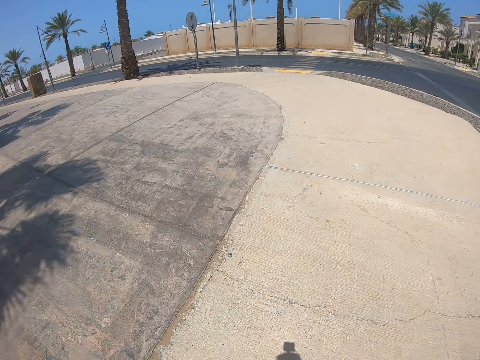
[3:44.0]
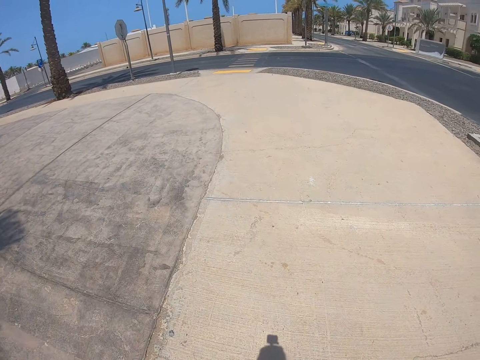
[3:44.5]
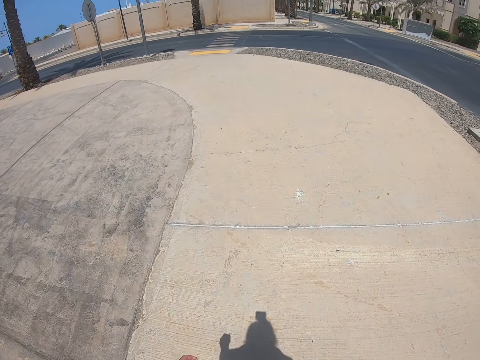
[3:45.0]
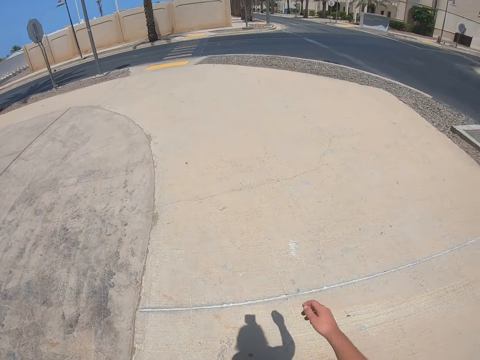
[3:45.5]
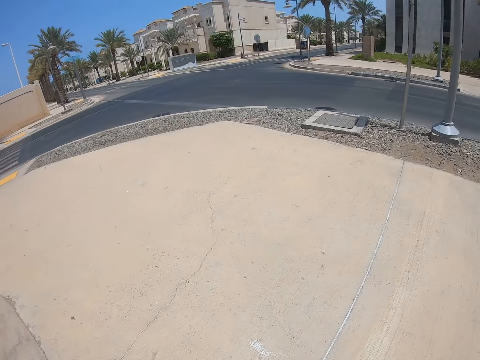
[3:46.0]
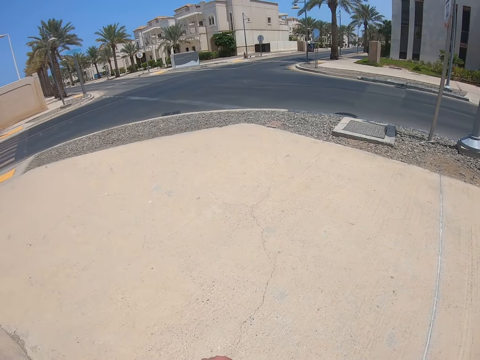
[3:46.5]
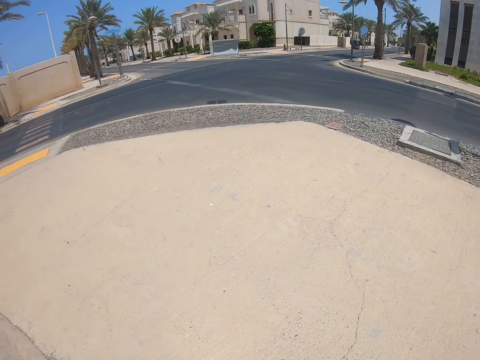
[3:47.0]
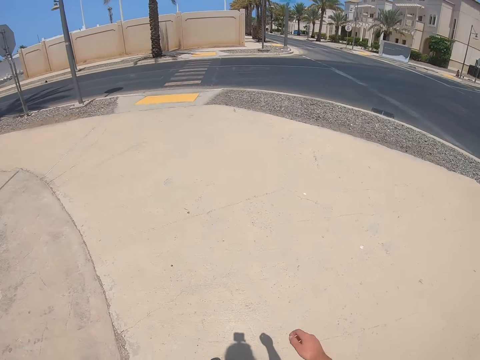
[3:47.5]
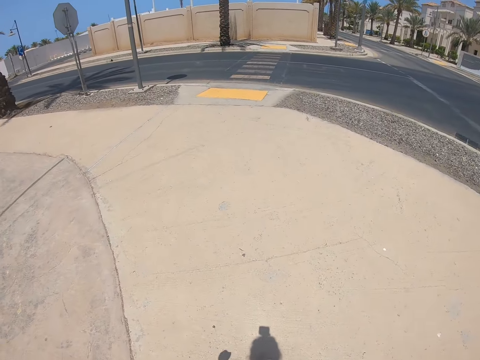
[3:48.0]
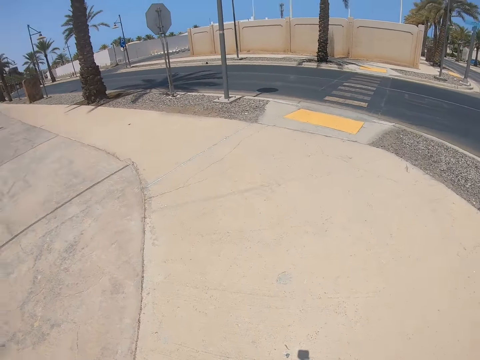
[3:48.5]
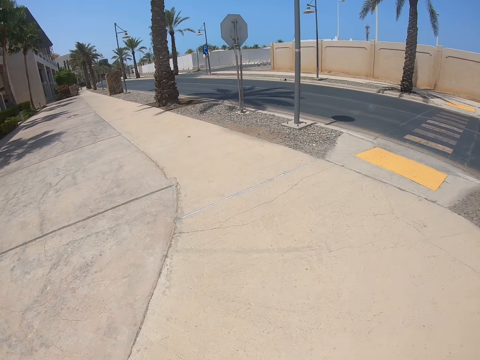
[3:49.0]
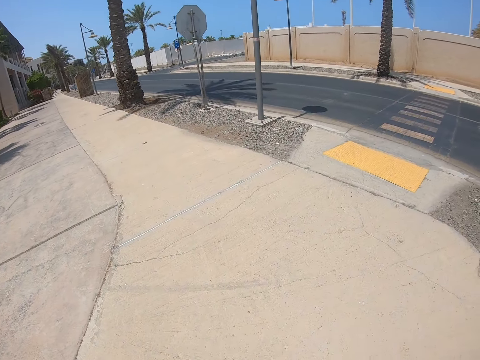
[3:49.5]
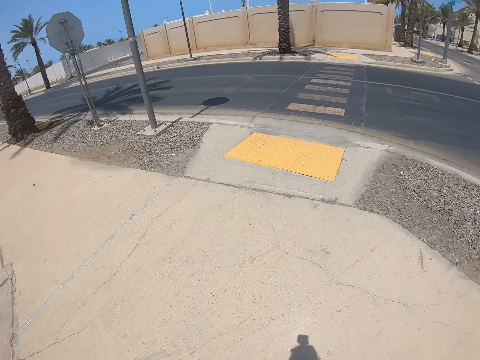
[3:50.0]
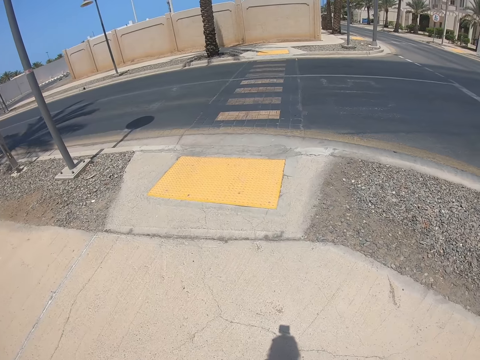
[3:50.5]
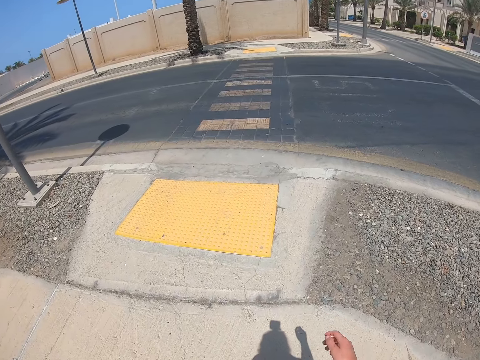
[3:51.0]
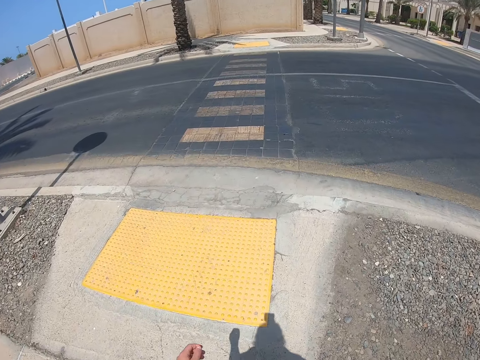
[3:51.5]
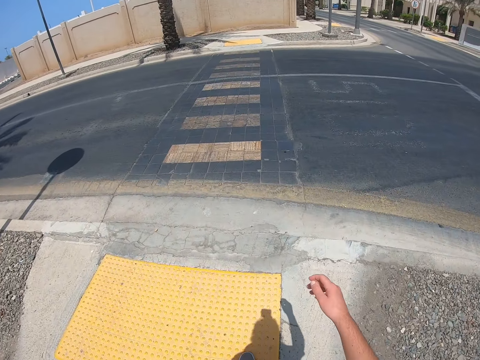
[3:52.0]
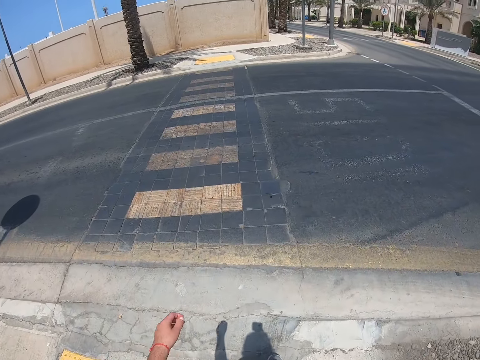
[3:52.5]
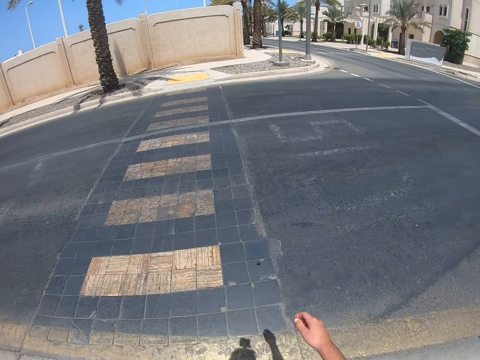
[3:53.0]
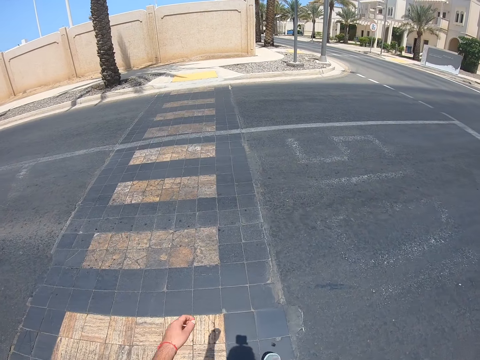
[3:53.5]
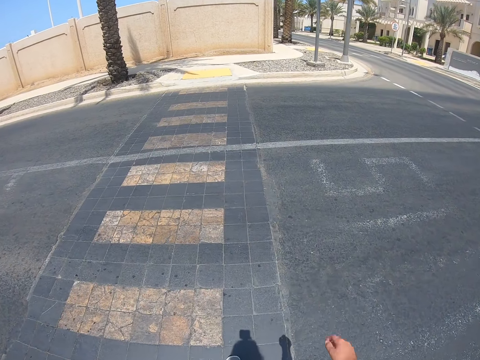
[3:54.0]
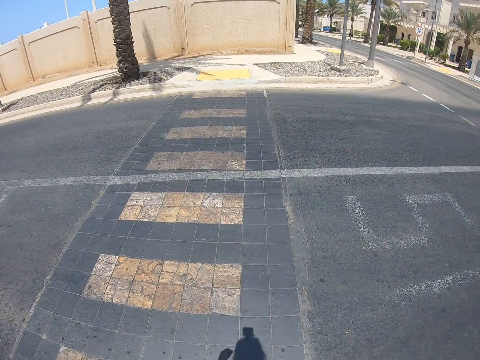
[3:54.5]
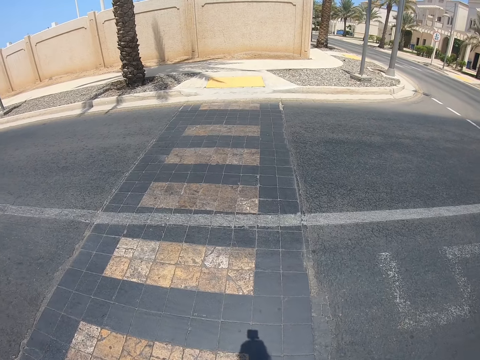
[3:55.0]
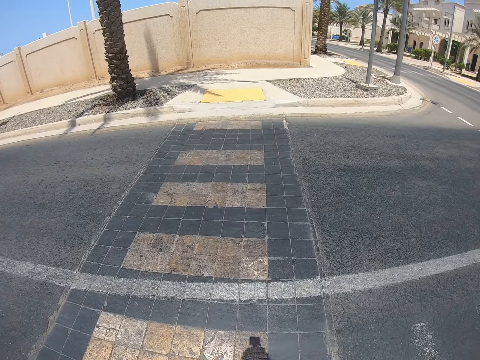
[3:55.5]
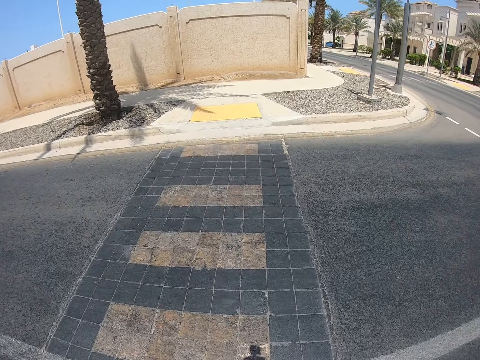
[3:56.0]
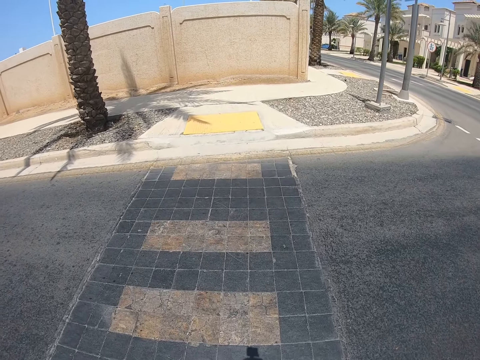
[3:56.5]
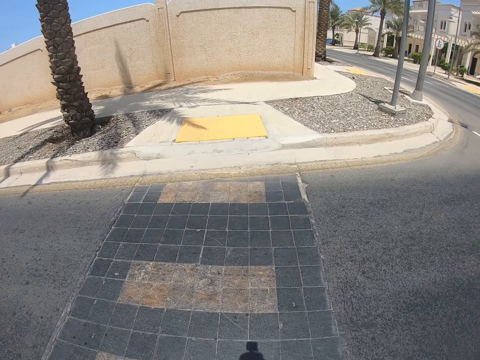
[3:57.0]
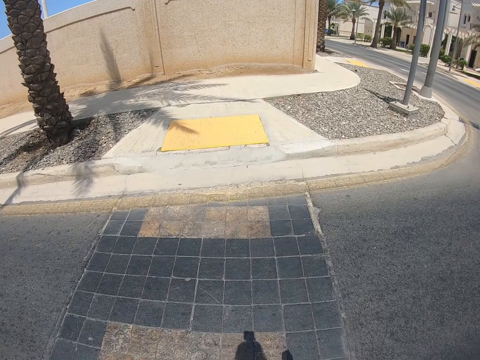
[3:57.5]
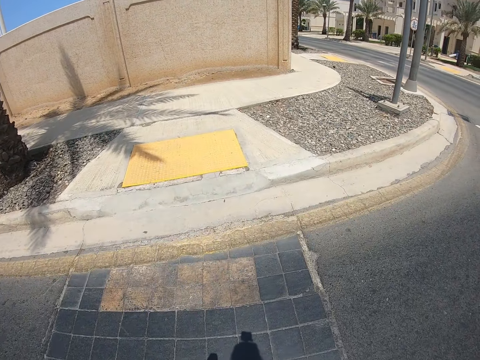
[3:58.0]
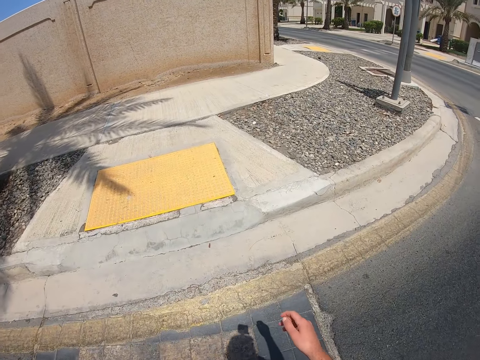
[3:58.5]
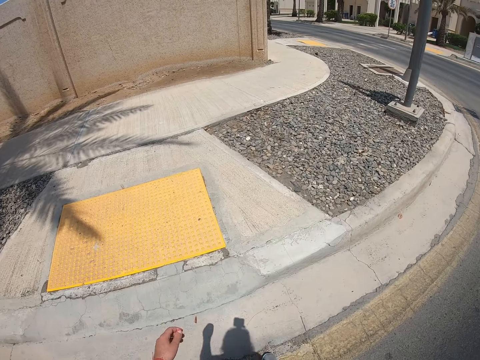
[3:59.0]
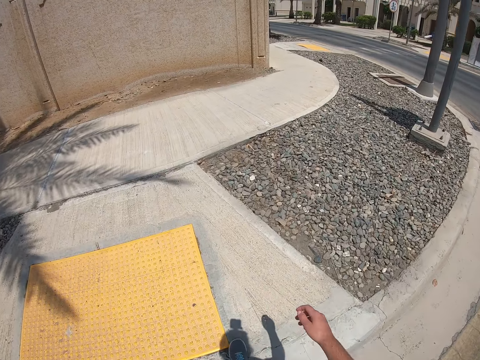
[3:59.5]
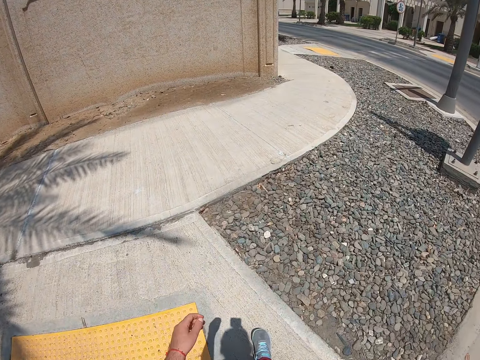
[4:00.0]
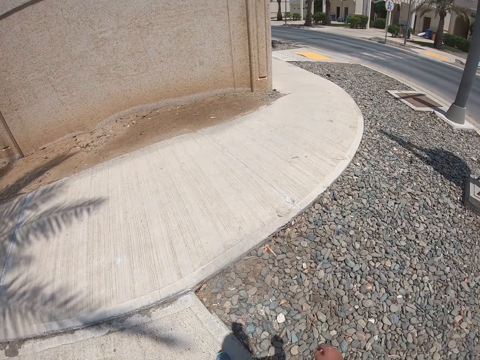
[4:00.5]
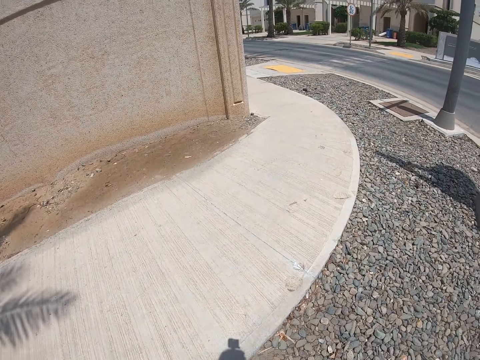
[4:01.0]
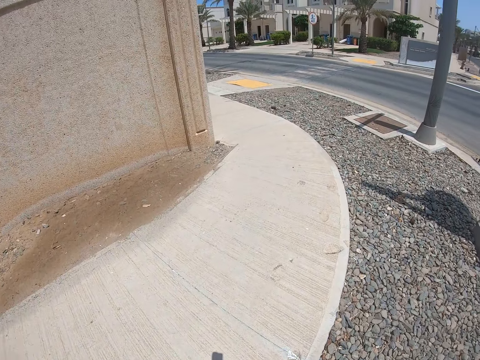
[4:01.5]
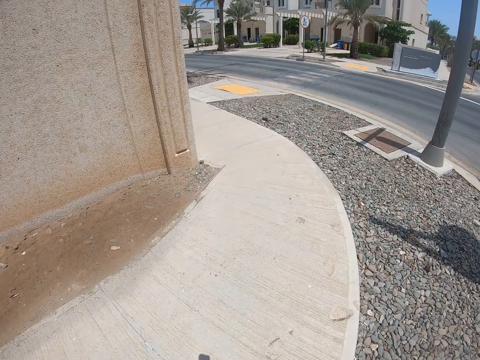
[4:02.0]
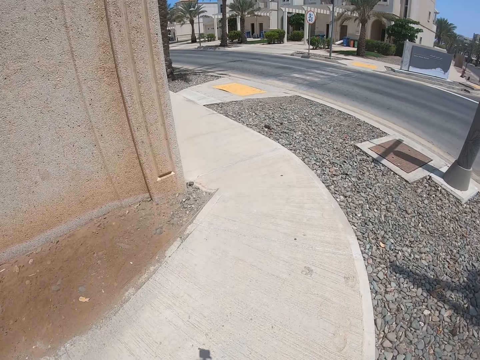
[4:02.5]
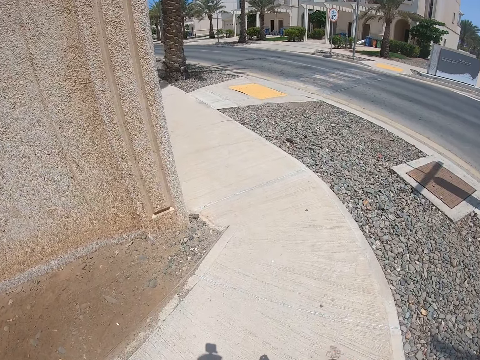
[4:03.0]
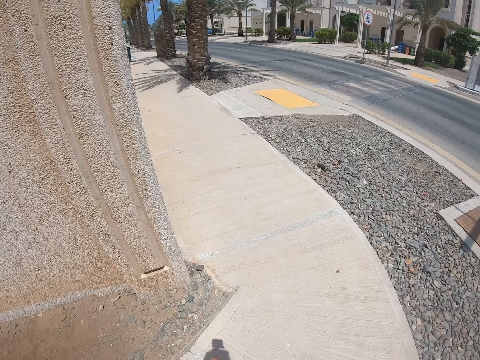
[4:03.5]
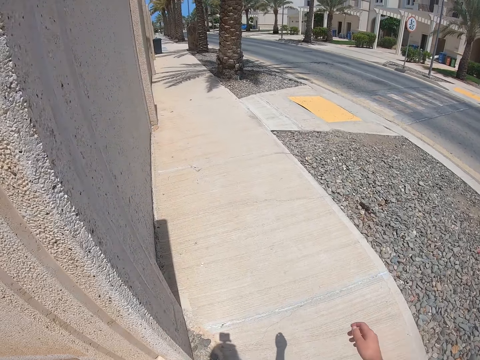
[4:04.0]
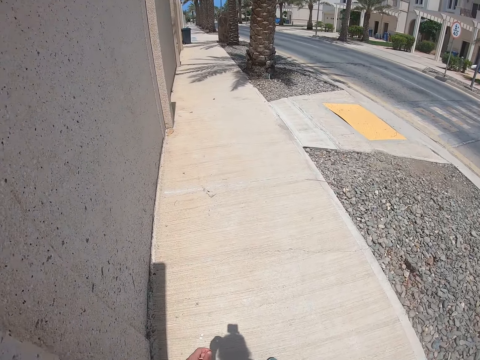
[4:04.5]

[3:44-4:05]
The camera wearer looks around. They walk on the sidewalk. They walk across the road. They walk on the sidewalk.

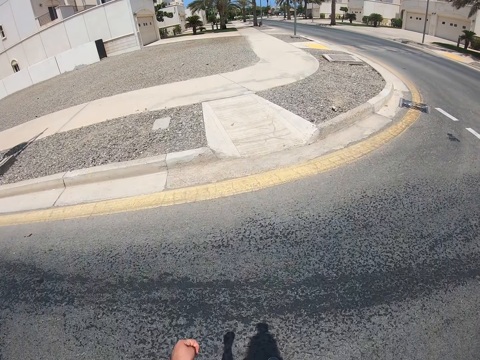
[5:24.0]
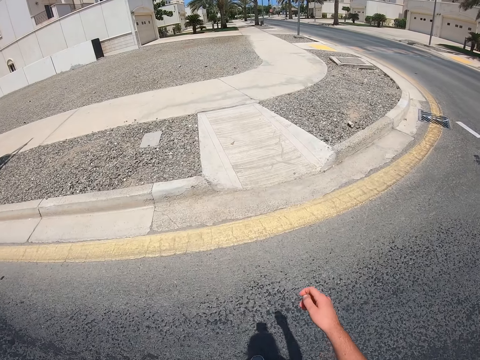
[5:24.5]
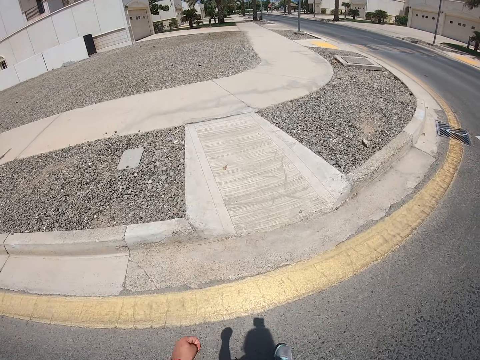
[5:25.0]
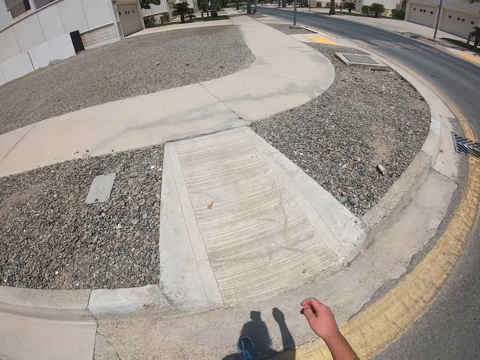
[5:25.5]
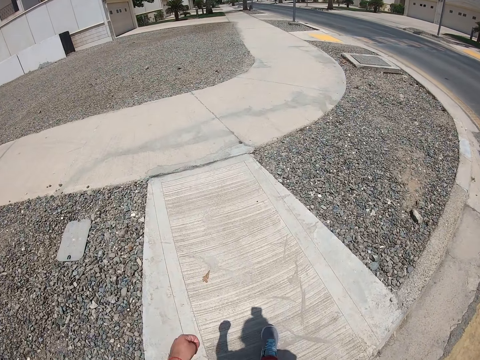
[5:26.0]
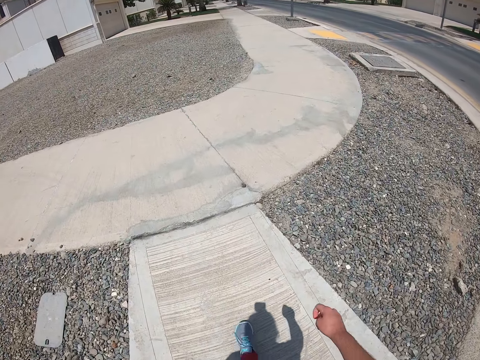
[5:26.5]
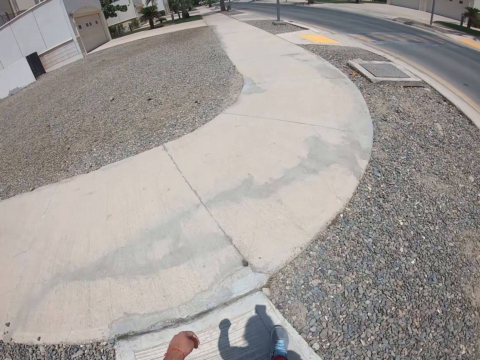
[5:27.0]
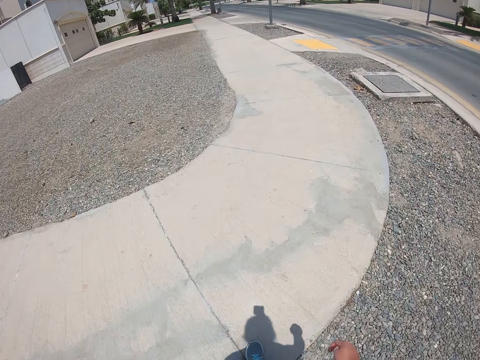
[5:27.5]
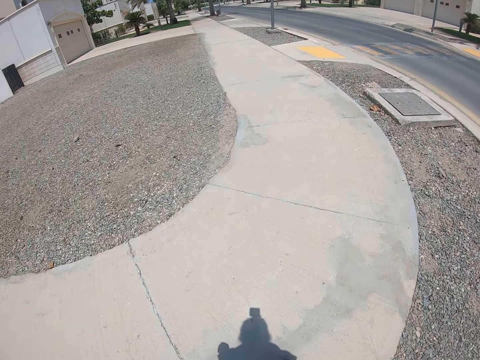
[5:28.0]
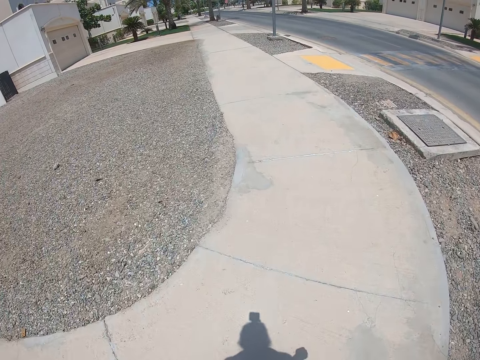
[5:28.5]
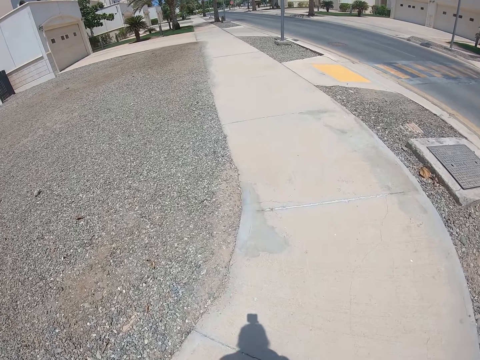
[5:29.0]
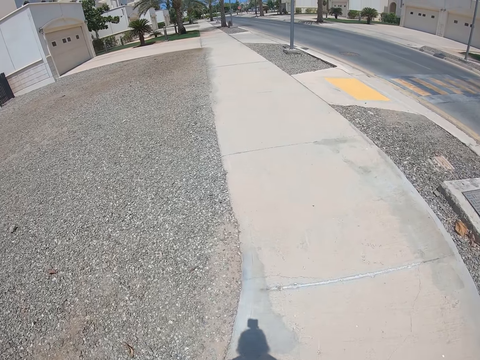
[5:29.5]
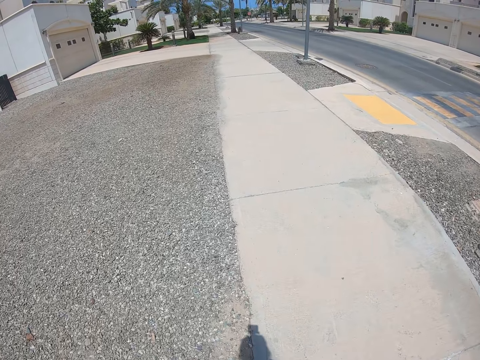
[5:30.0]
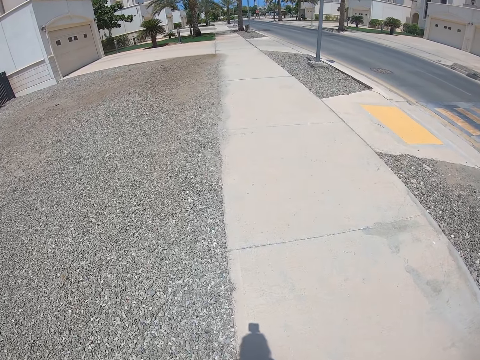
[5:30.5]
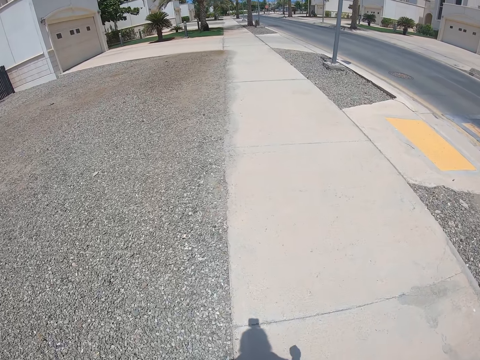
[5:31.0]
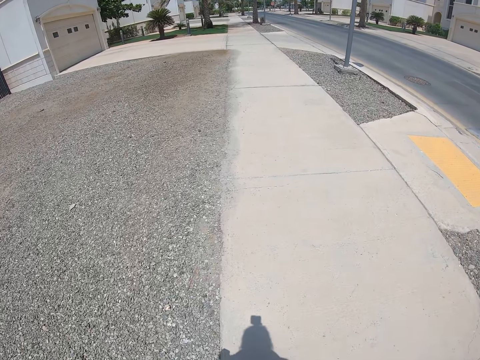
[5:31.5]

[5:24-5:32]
The camera wearer walks on the sidewalk.
